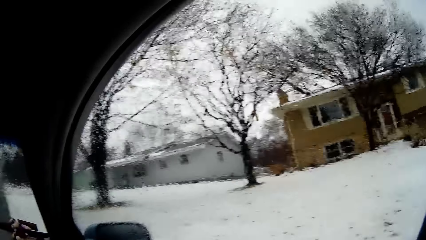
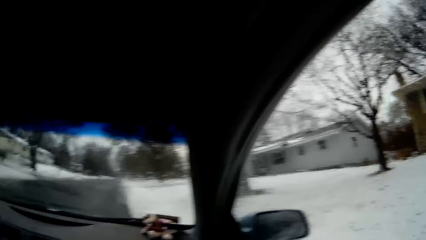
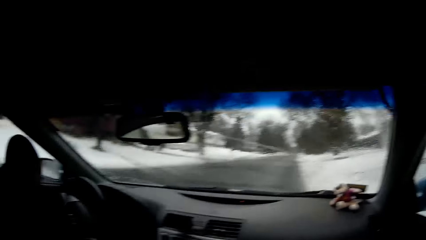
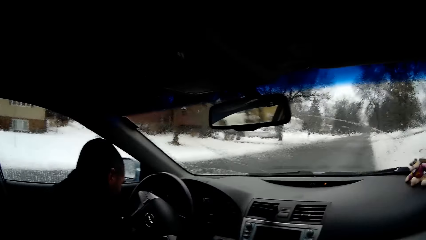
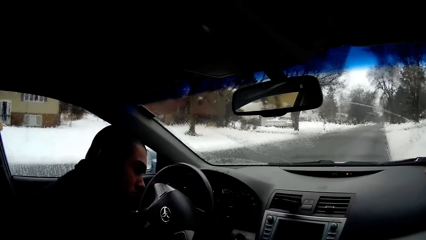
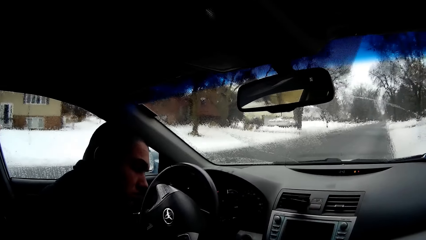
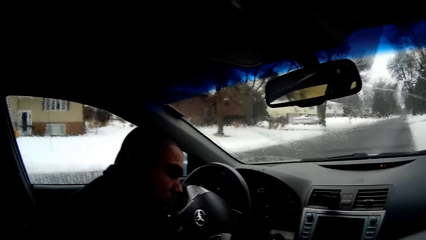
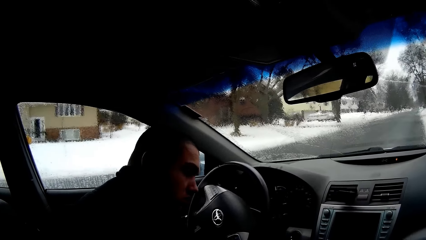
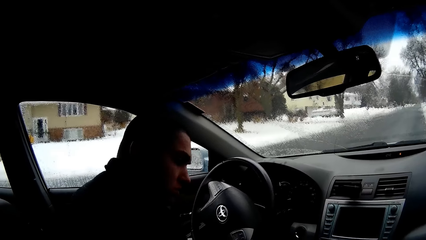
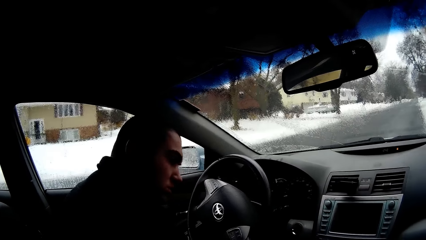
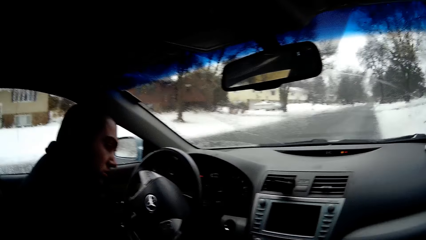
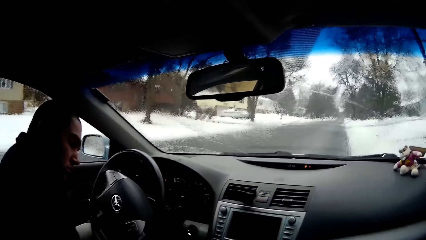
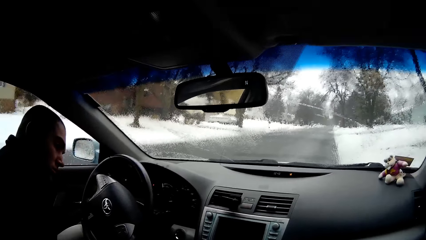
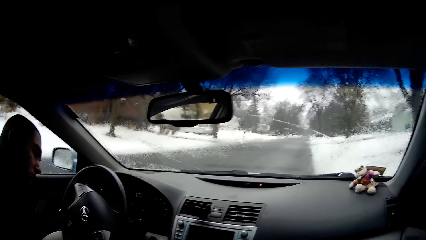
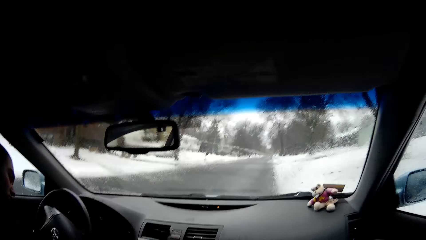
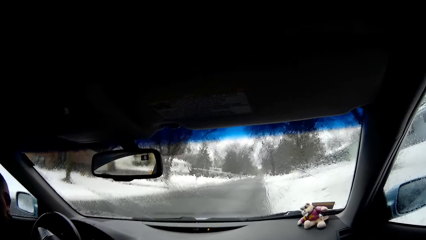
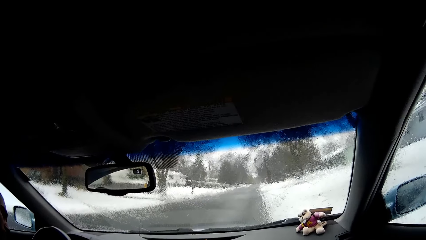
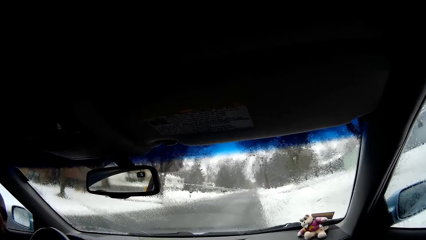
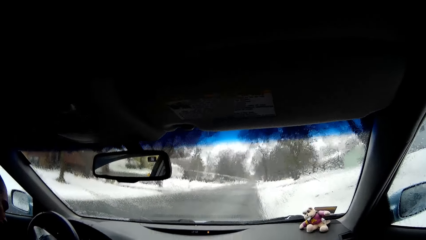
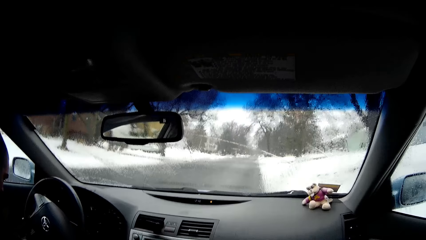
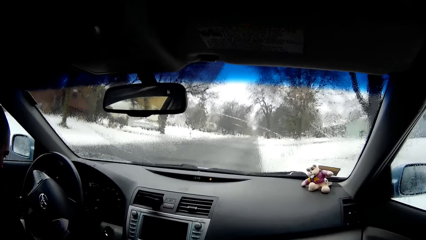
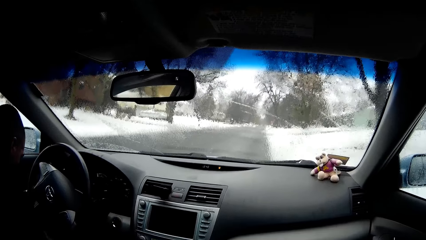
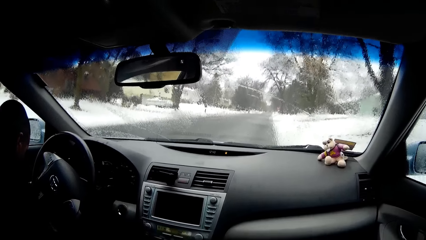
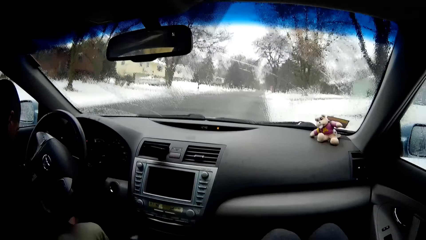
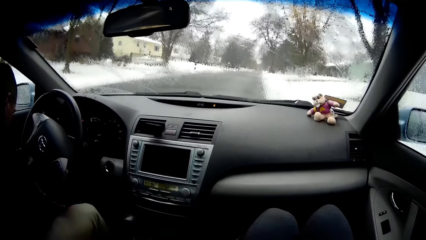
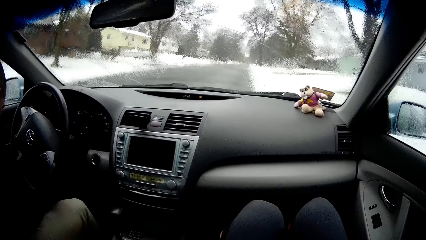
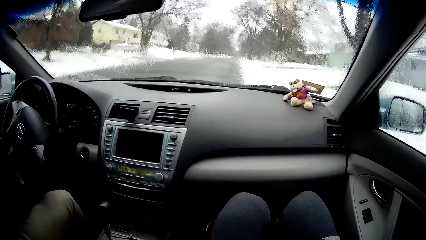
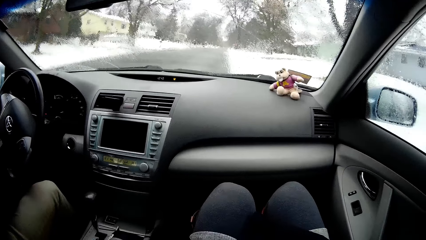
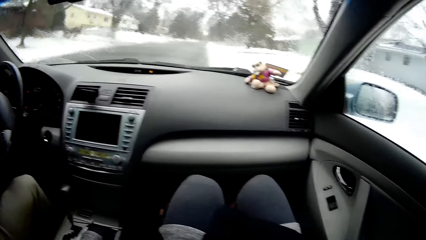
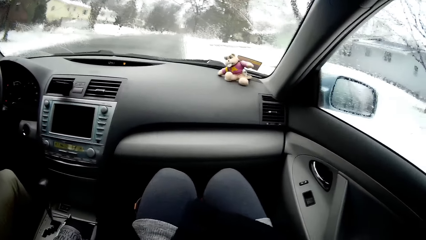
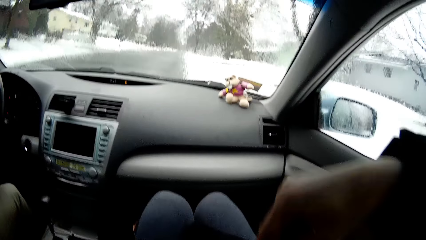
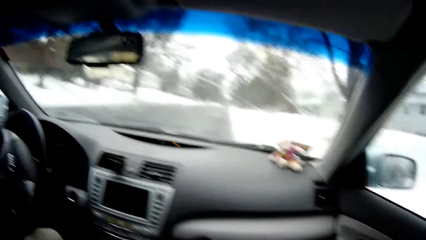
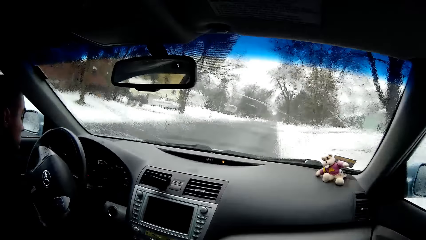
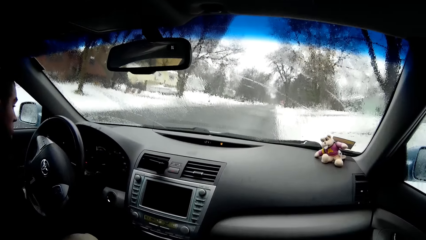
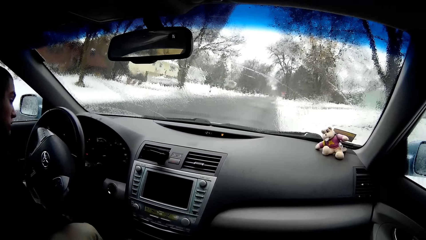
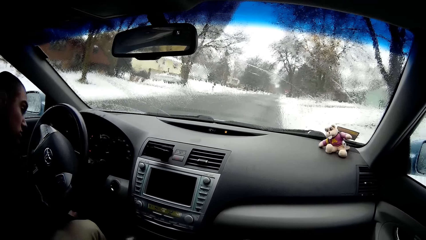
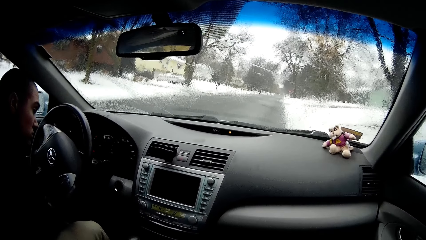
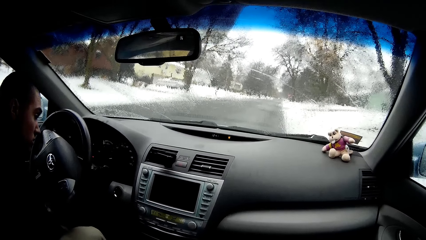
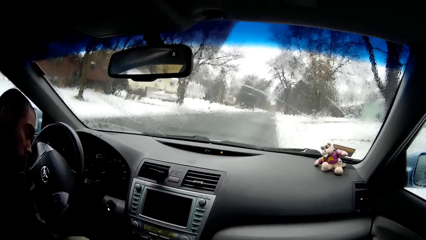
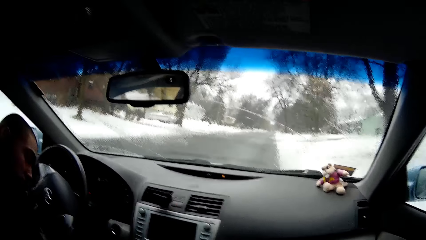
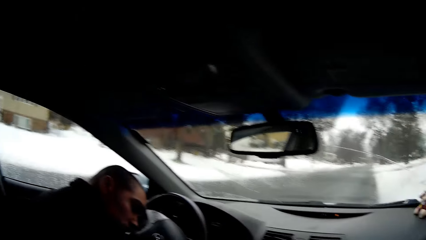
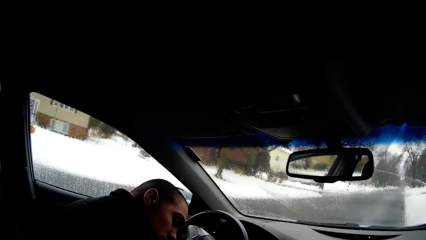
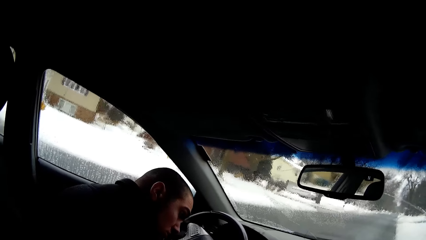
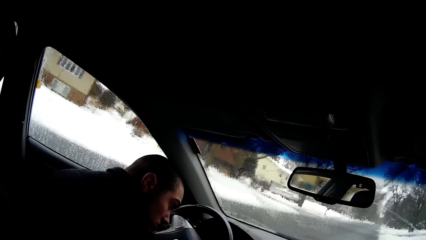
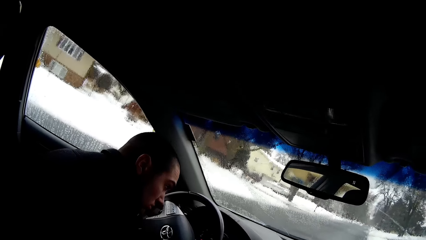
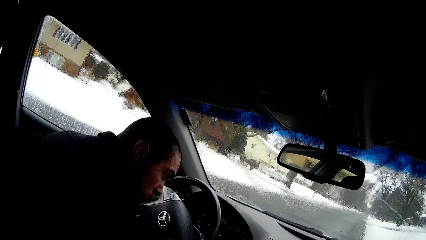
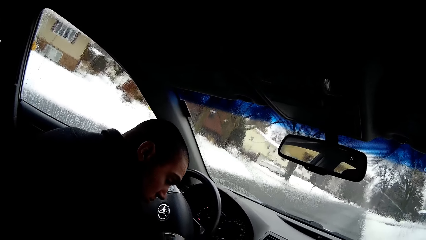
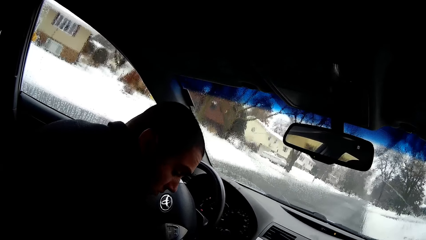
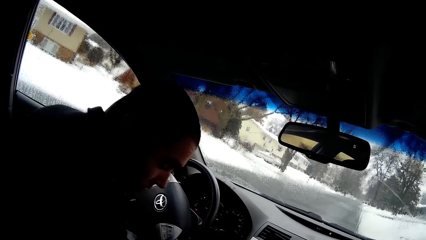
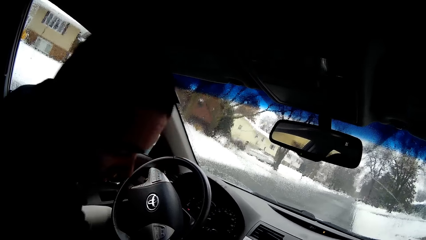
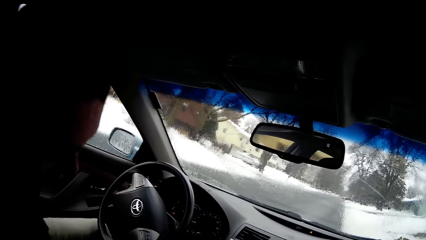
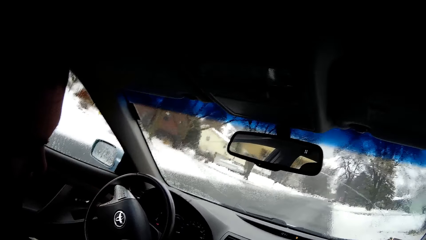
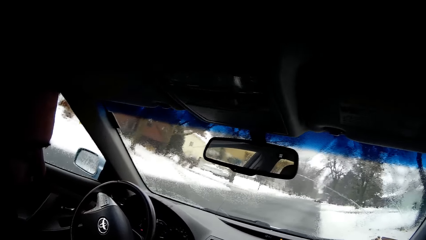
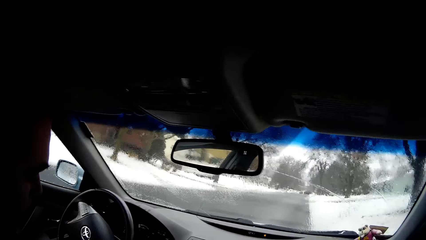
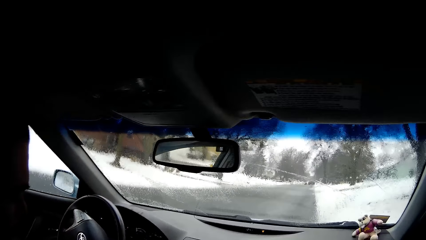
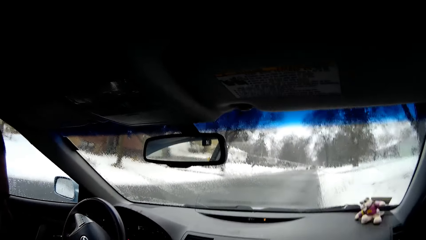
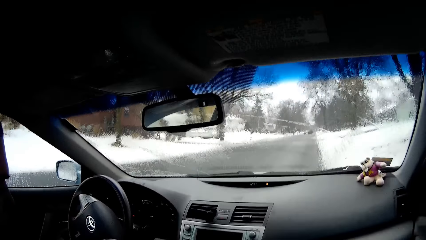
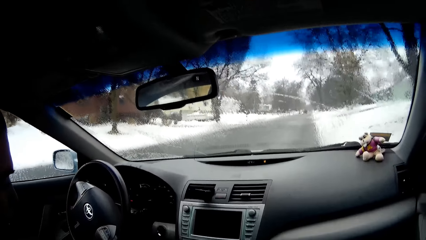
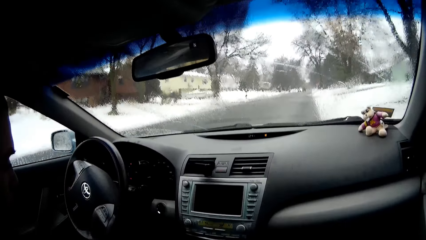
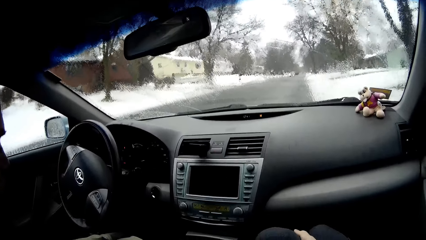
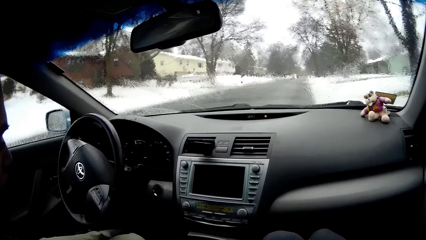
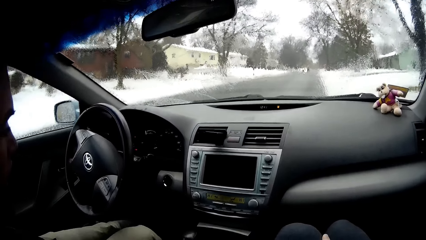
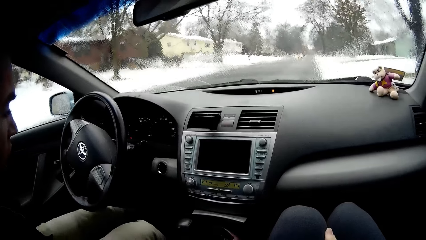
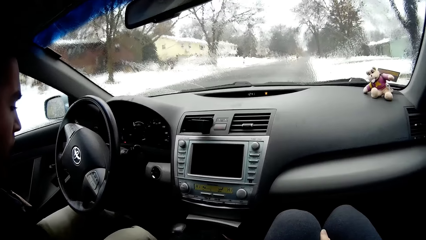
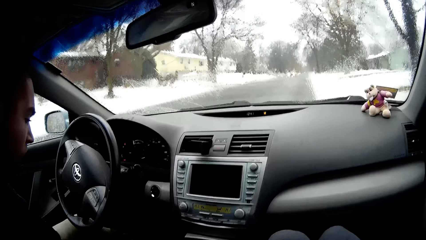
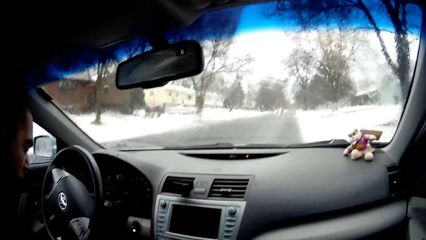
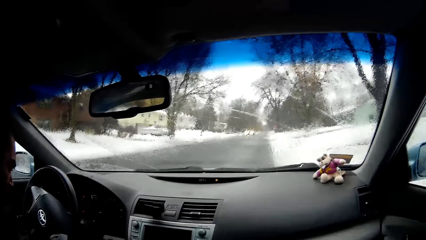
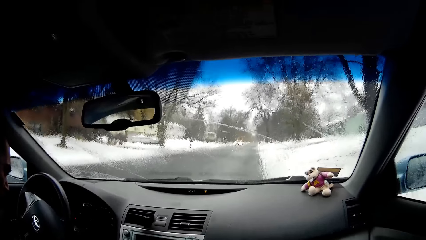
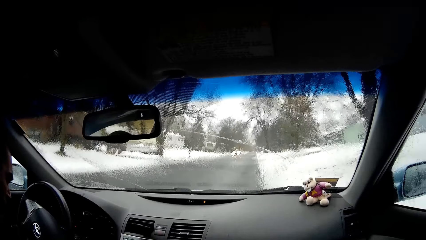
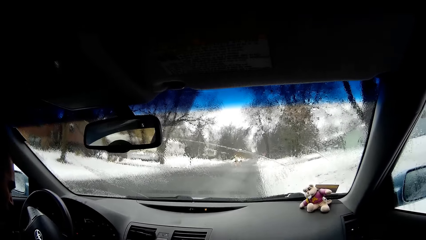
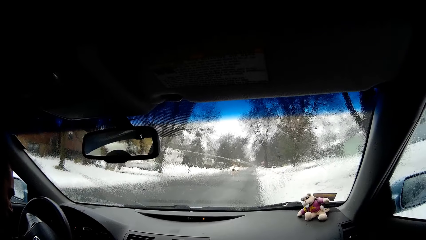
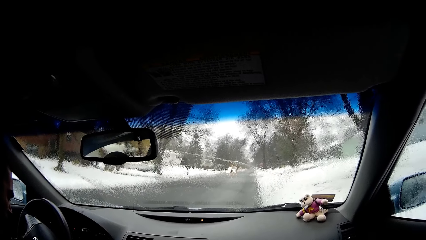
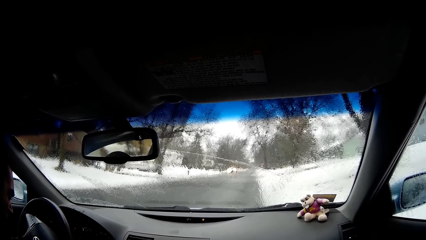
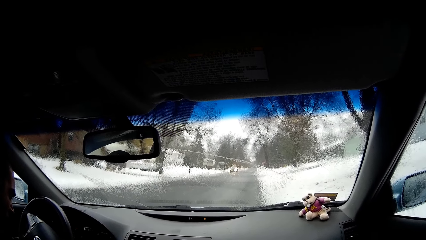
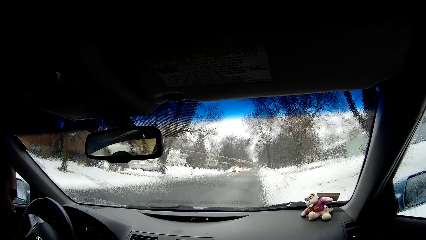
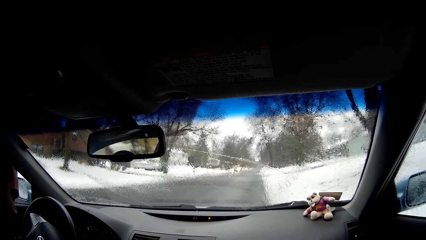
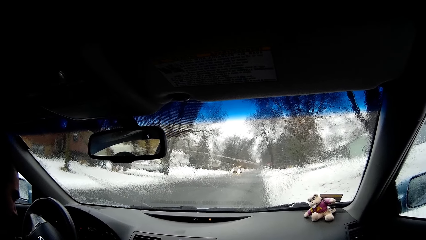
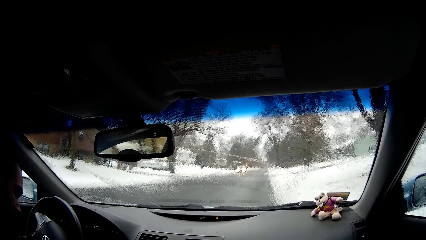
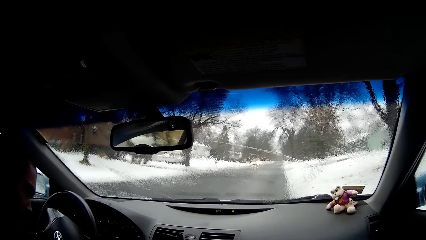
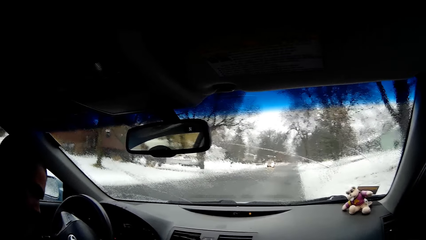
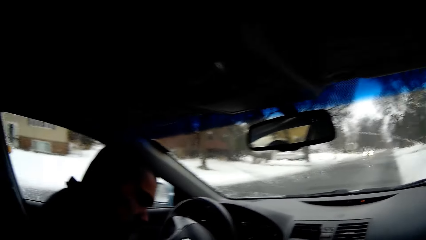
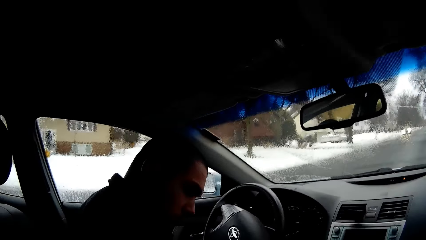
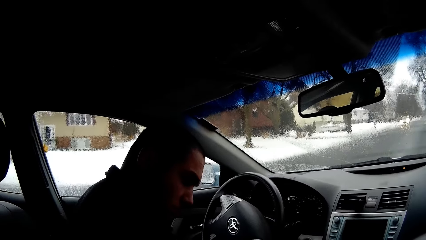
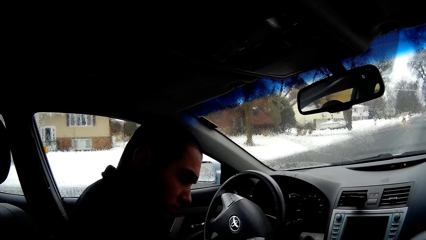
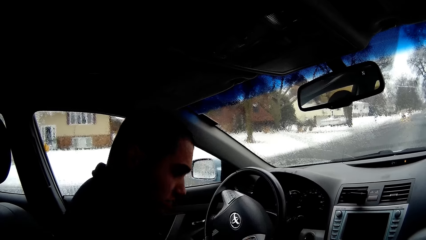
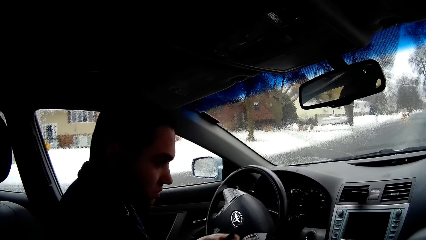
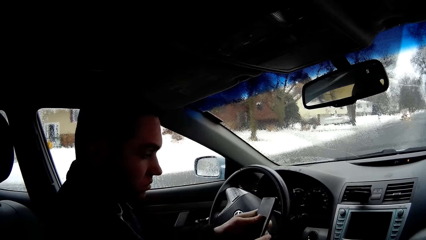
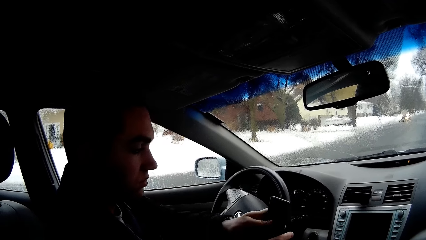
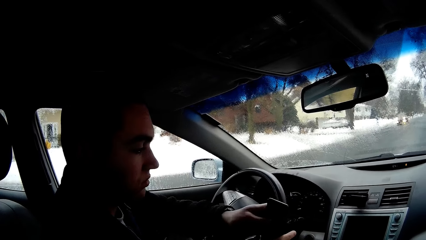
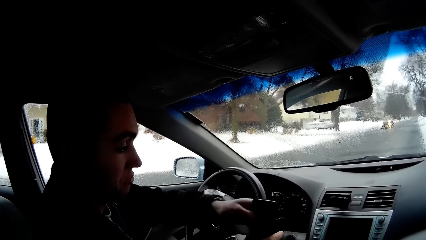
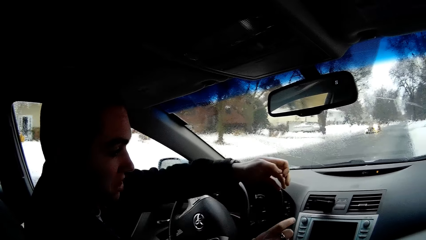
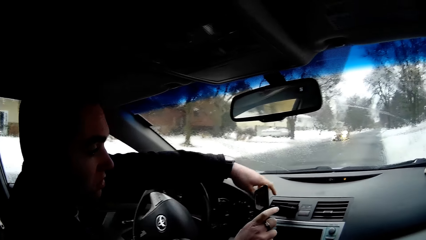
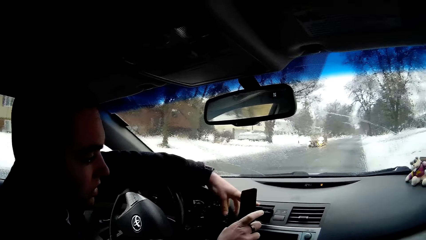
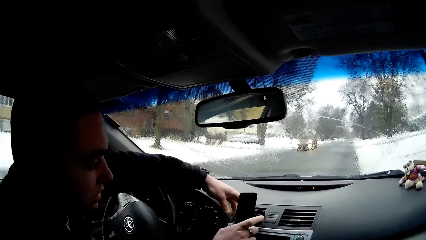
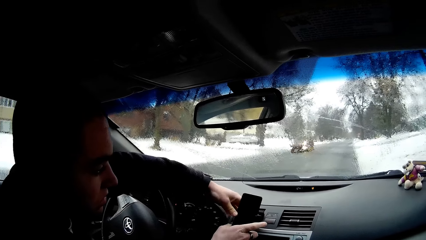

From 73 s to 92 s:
The camera wearer looks through the window. They look at a man. The man holds a phone. The man puts the phone in the phone holder.
